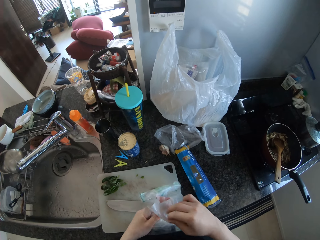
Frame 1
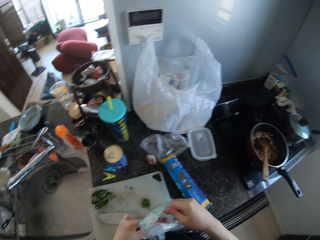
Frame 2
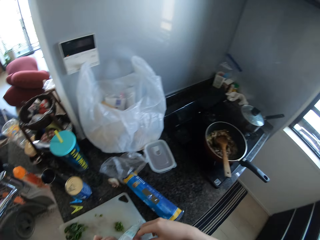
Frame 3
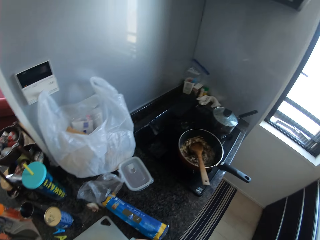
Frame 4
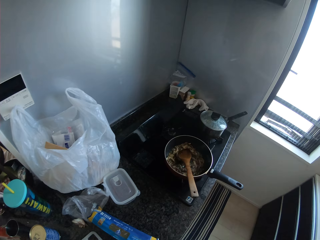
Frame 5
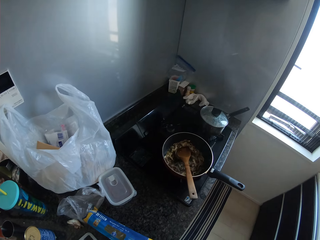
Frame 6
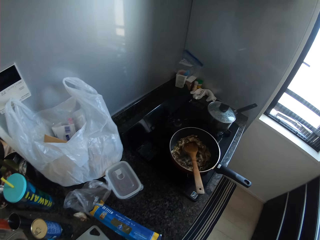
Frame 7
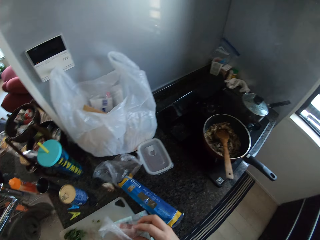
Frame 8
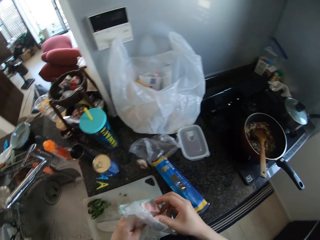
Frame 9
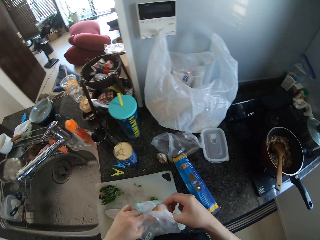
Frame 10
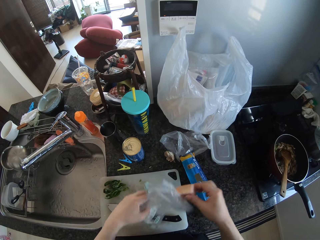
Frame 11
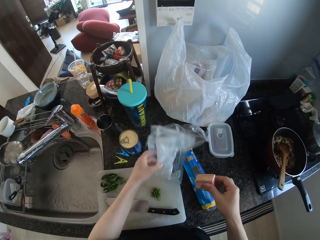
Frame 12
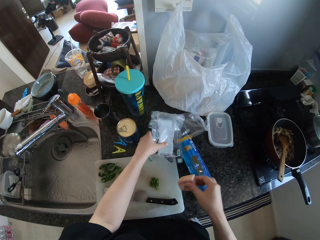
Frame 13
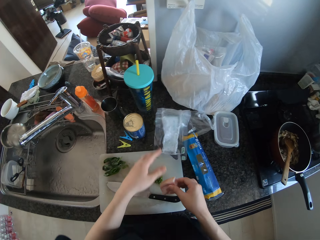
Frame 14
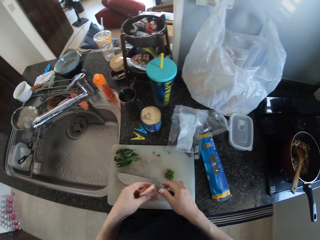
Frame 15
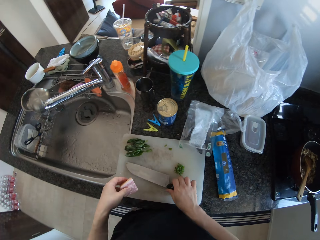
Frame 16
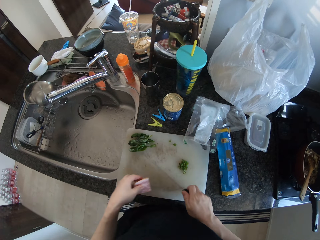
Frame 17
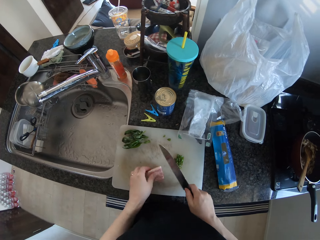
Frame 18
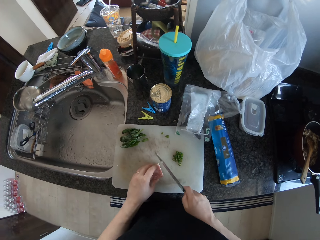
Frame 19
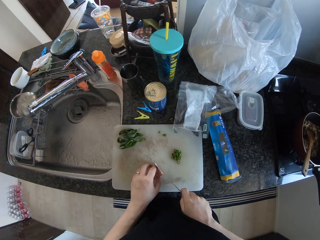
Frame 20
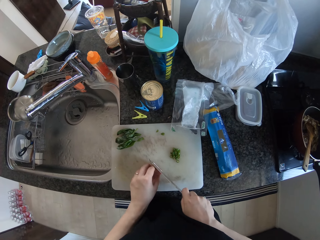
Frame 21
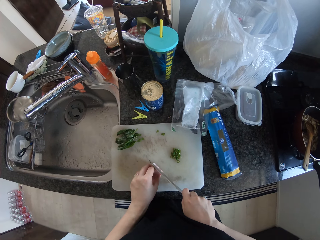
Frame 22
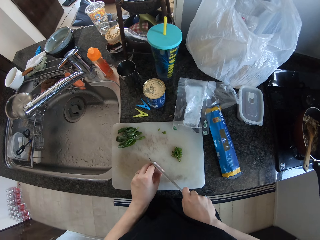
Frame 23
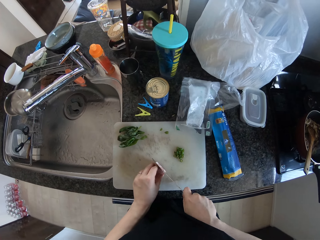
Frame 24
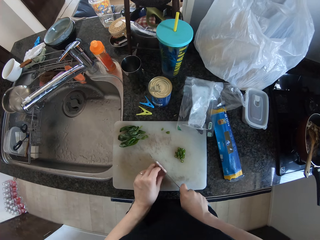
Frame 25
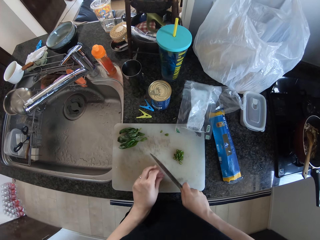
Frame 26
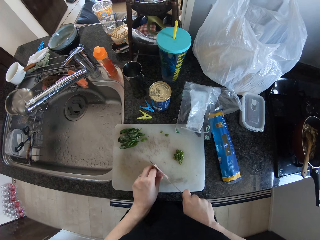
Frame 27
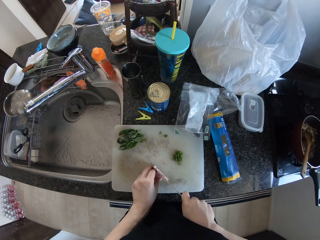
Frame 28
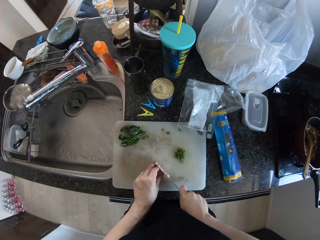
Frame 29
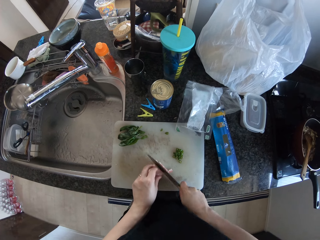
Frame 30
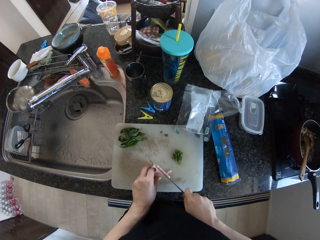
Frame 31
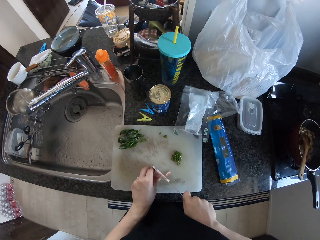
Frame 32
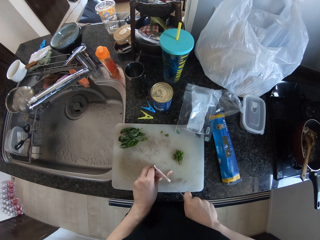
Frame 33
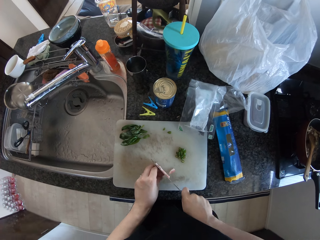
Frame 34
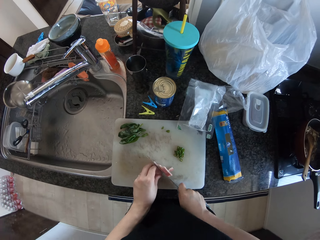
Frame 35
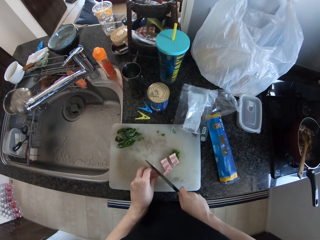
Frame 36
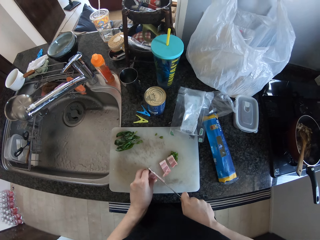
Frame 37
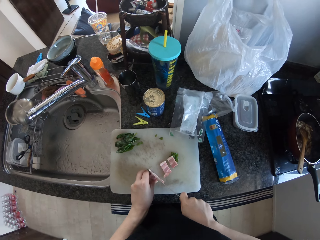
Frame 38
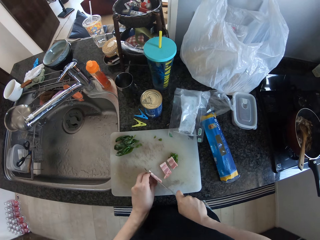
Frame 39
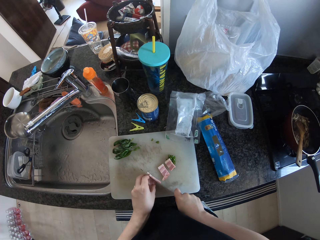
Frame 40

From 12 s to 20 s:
The camera wearer takes out the meat from the nylon with her right hand. She drops the nylon on the table. She passes the meat from her right hand to her left hand. She picks up a knife from the cutting board with her right hand. She places the meat on the cutting board. She slices the meat on the cutting board with the knife in her right hand.

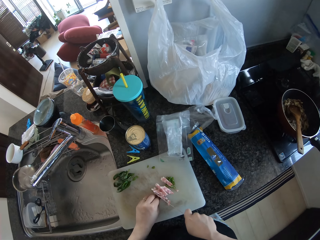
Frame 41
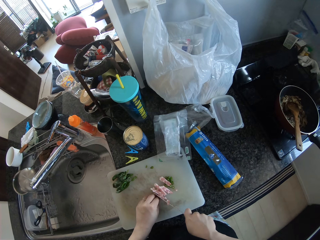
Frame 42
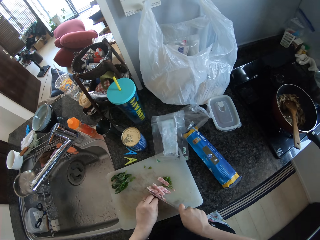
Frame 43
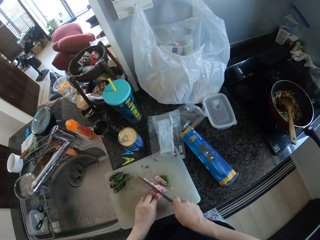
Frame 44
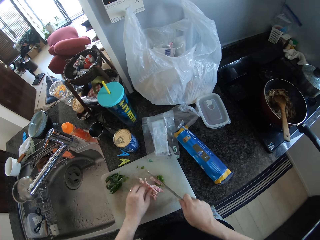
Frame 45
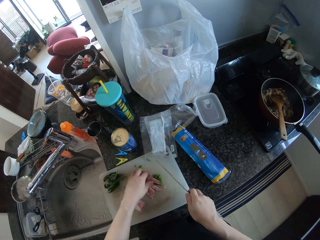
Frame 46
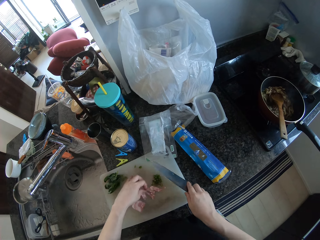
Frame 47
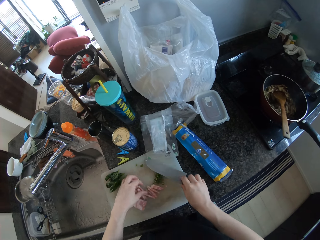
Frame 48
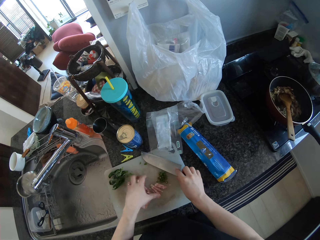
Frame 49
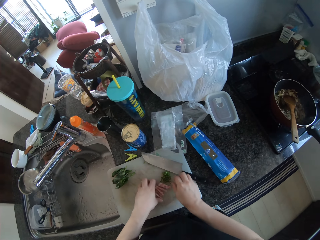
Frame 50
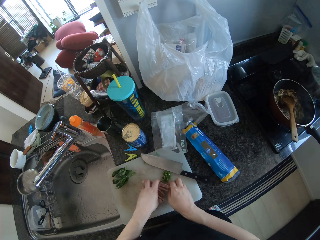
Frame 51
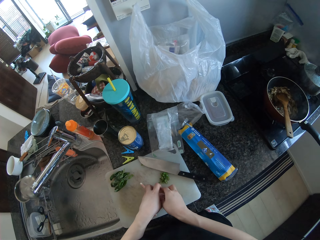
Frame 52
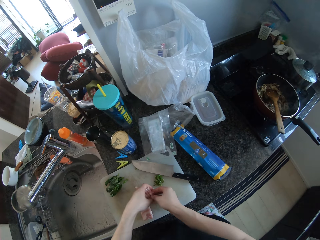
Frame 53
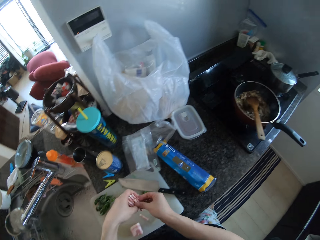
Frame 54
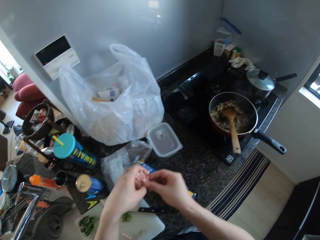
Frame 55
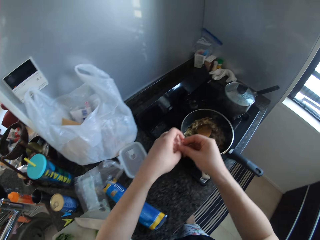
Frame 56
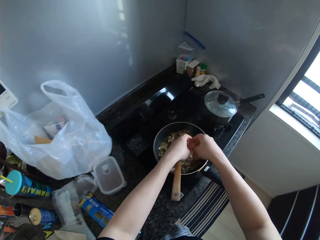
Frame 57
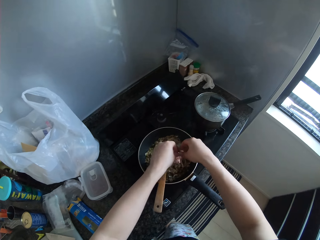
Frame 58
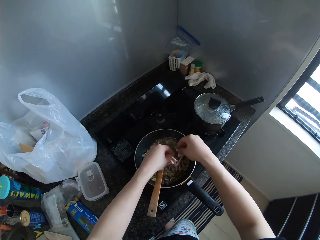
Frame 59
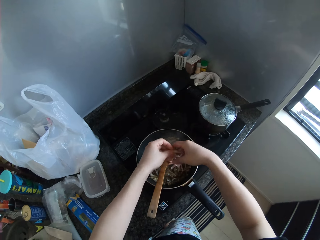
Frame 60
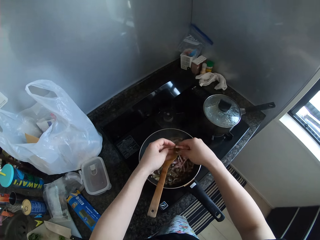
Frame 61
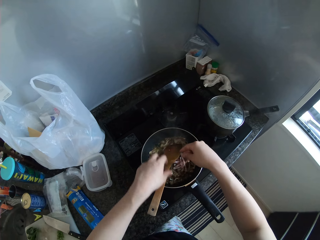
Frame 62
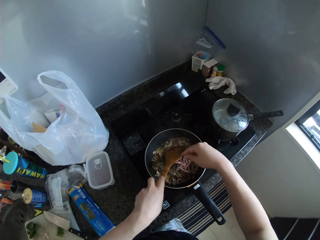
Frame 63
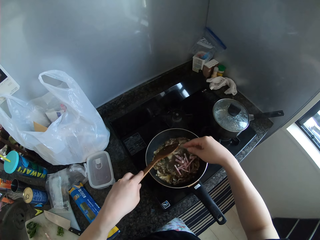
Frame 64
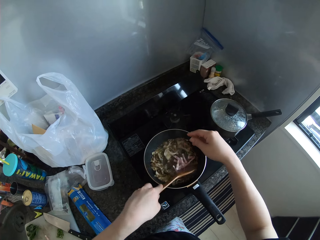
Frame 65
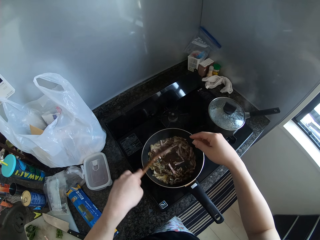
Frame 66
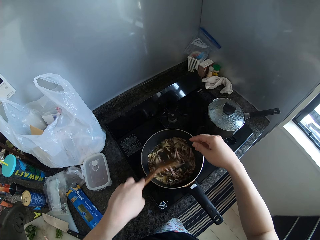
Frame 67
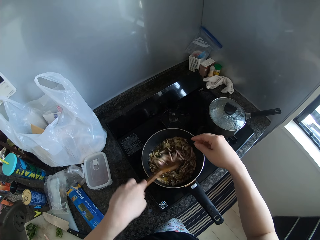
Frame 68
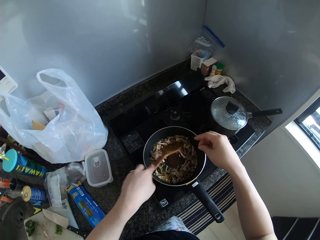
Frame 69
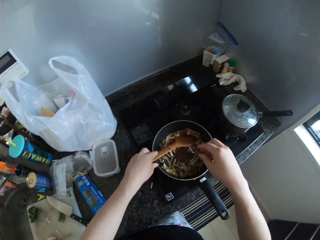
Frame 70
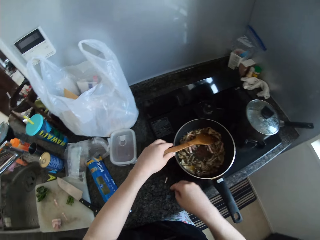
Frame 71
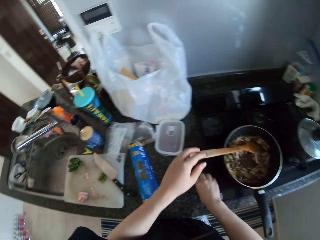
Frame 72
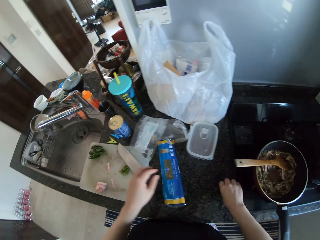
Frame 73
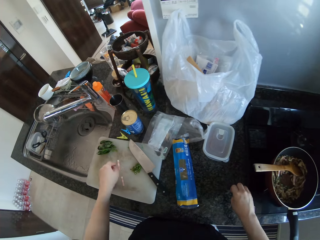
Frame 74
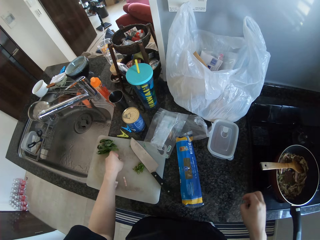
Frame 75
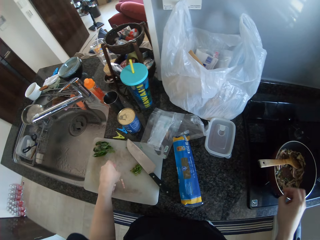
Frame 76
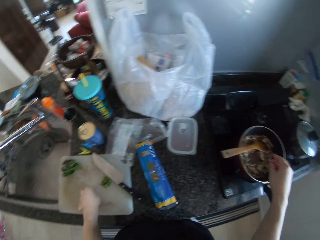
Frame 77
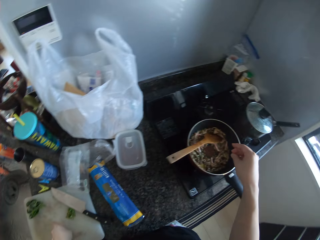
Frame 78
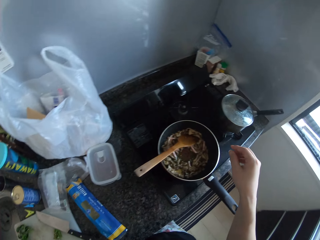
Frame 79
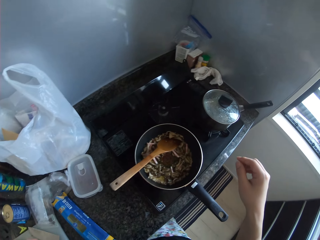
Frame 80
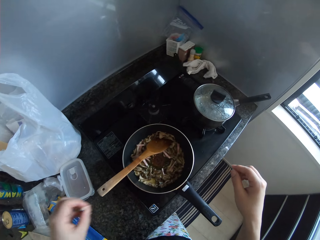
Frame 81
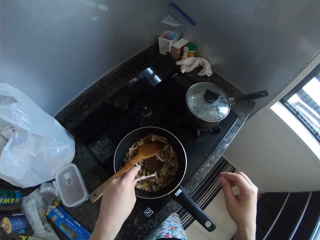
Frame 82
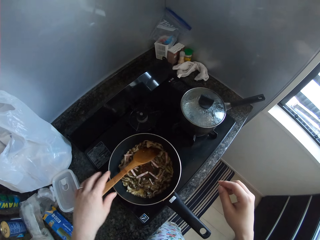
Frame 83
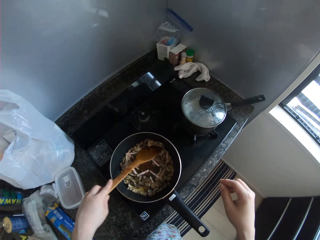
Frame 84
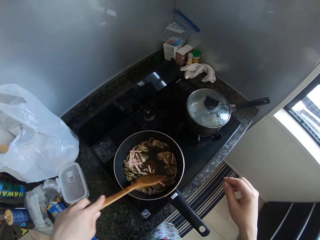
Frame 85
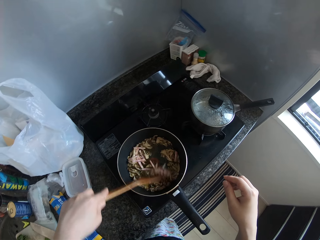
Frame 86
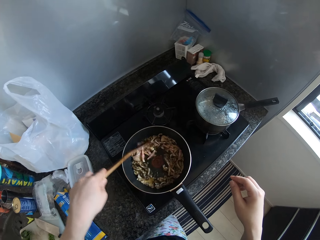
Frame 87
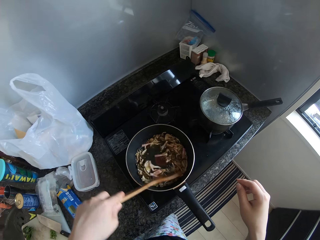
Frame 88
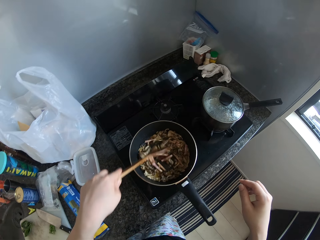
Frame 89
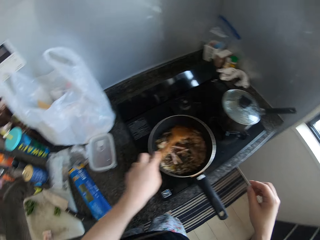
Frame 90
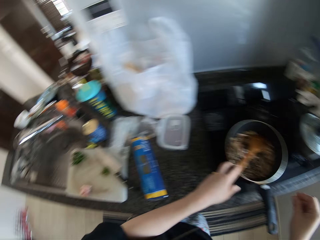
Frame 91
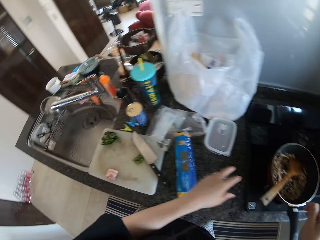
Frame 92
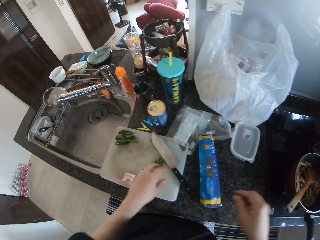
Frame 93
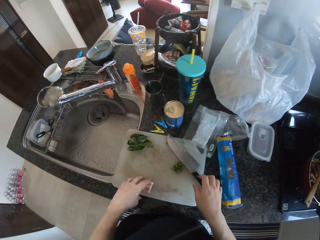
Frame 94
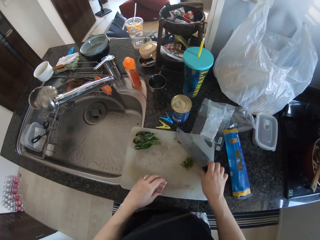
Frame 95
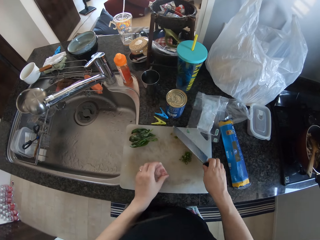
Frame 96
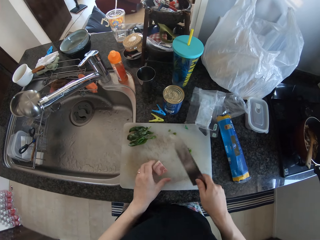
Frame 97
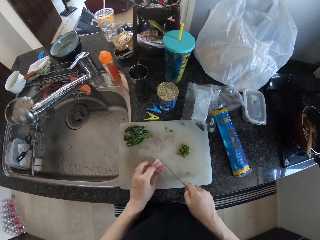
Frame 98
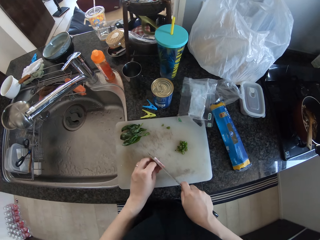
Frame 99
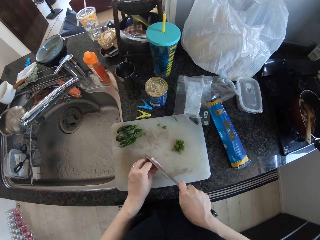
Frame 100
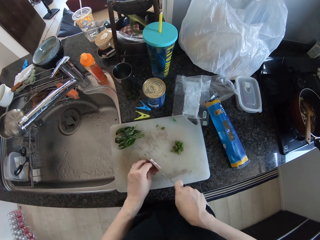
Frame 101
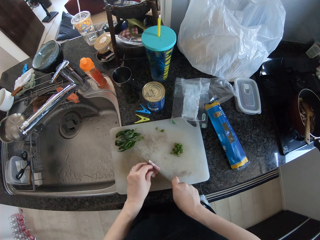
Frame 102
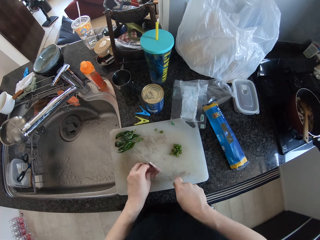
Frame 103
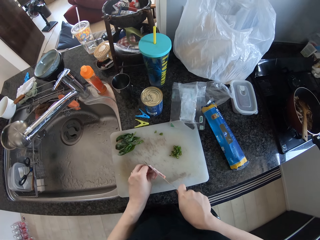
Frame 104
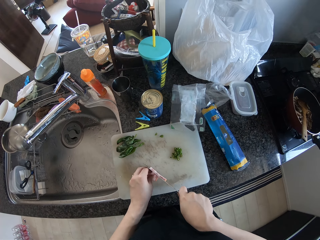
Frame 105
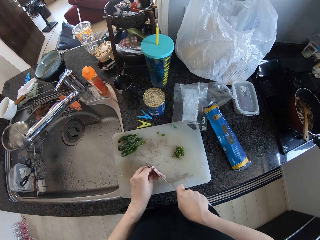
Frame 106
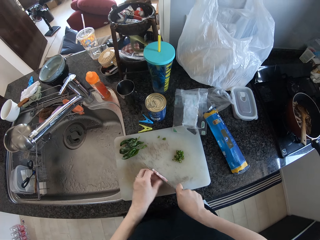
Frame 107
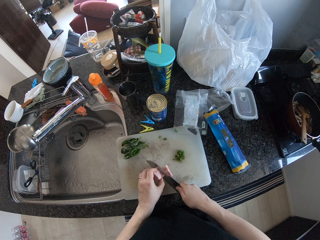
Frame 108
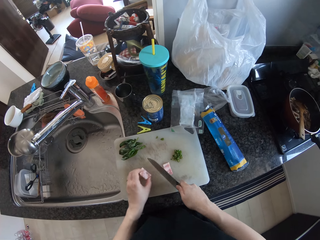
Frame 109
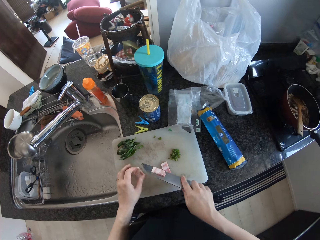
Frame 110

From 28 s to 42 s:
The camera wearer drops the knife on the cutting board. She packs the chopped pieces of meat from the cutting board with her both hands. She drops the chopped pieces of meat into the frying pan. She picks a wooden spoon. She stir fries the food in the frying pan with the spoon in her left hand. She picks up a piece of meat from the table with her right hand. She moves her hand away from the wooden spoon. She picks up a piece of meat from the cutting board with her left hand. She drops the piece of meat in her right hand into the frying pan. She drops the piece of meat in her left hand into the frying pan. She holds the wooden spoon. She stir fries the food in the frying pan with the spoon in her left hand. She moves her hand away from the wooden spoon. She picks up the knife from the cutting board with her right hand. She holds the meat on the cutting board with her left hand. She slices the meat on the cutting board with the knife in her right hand.
